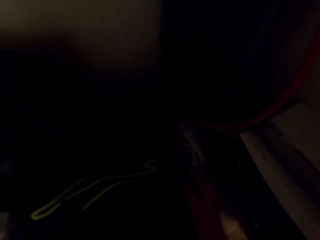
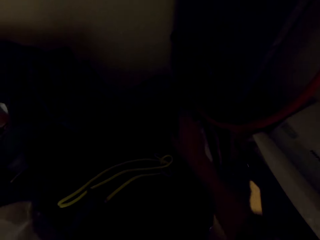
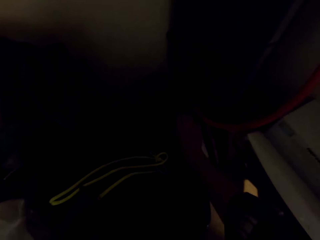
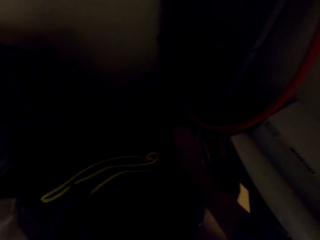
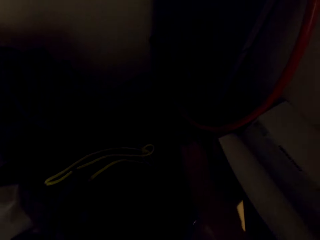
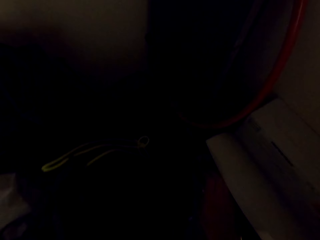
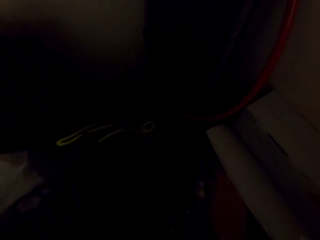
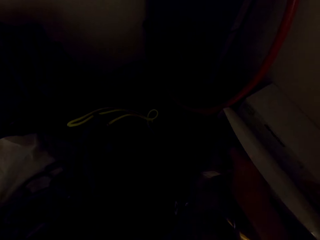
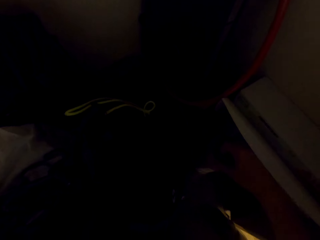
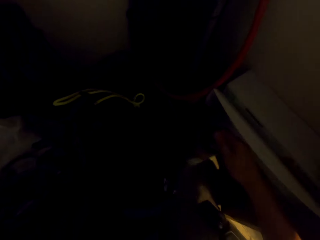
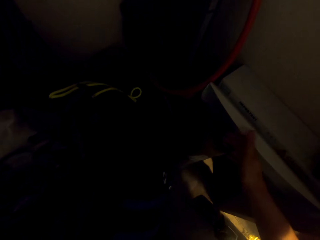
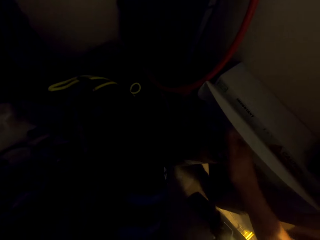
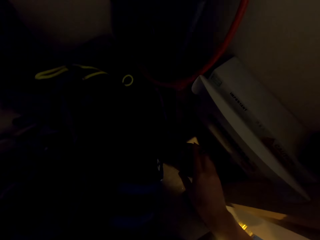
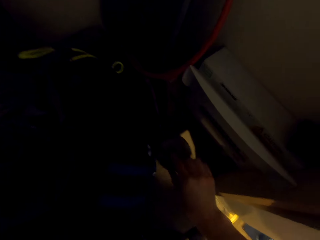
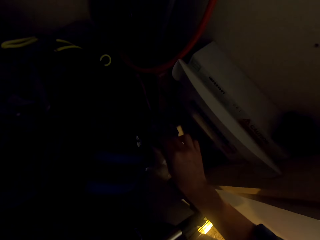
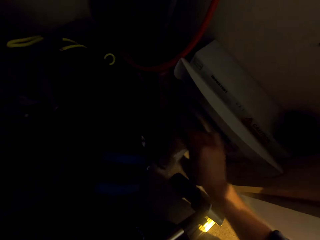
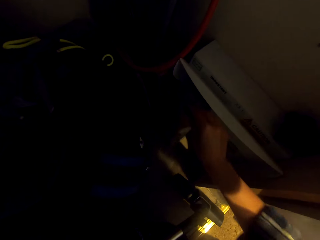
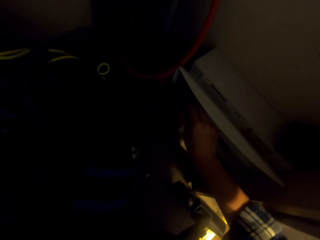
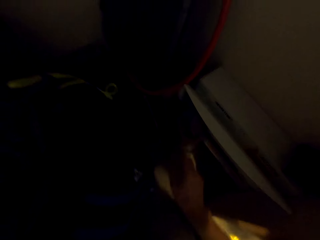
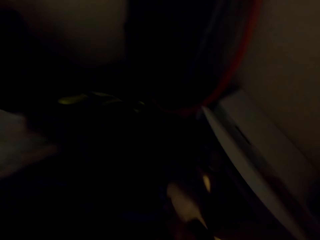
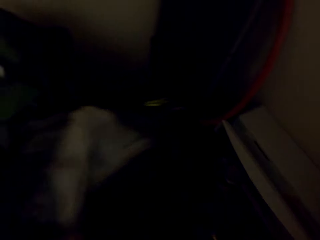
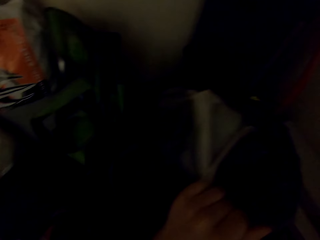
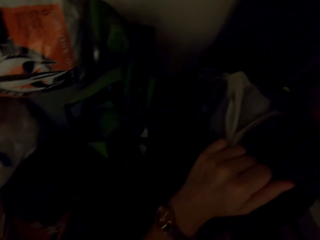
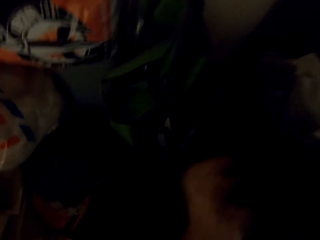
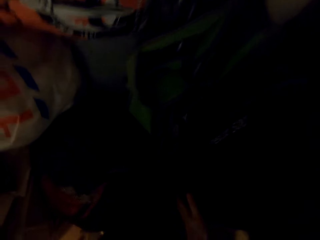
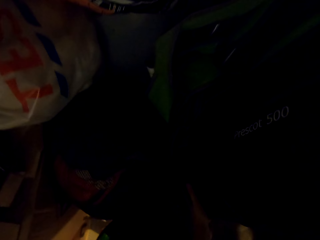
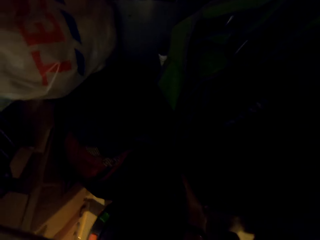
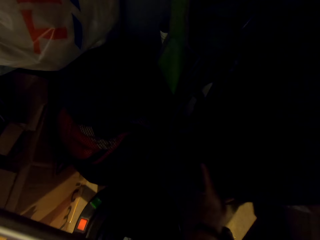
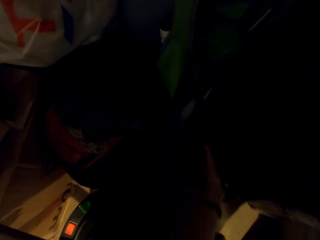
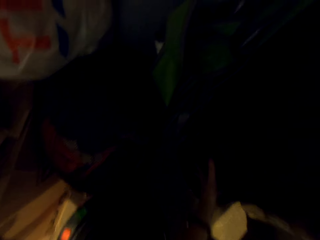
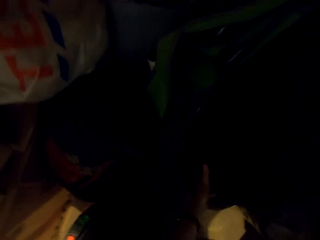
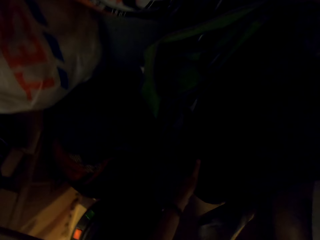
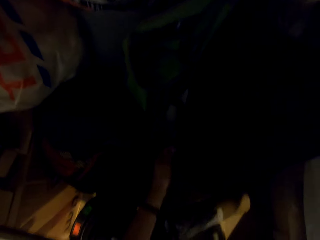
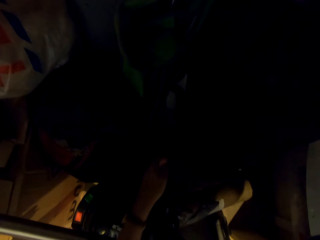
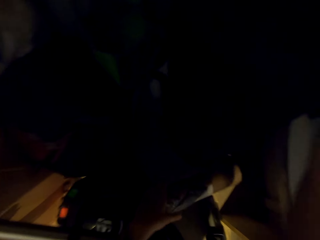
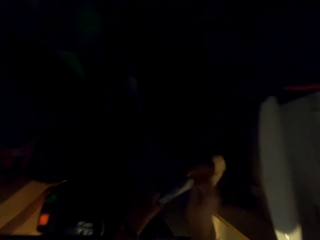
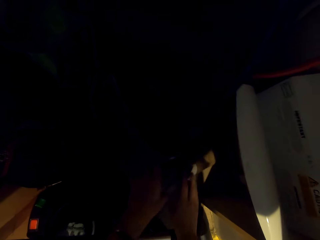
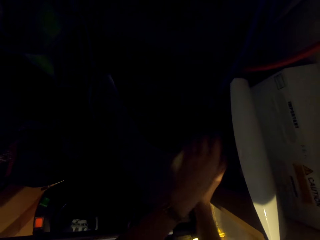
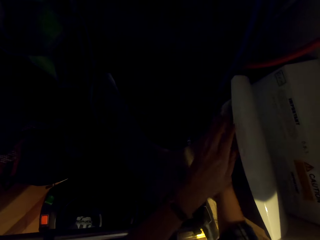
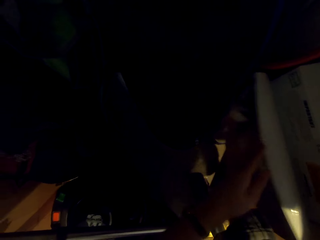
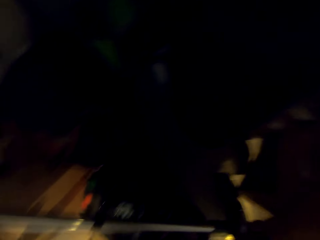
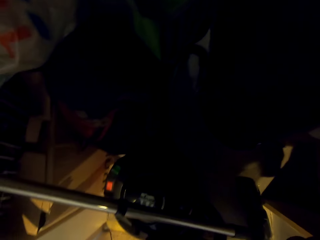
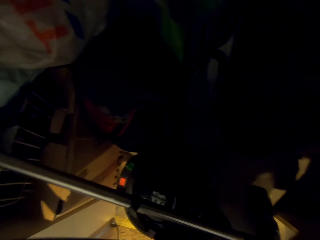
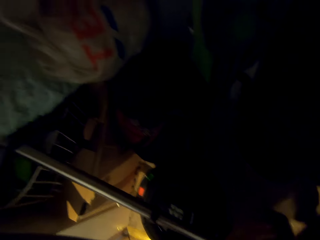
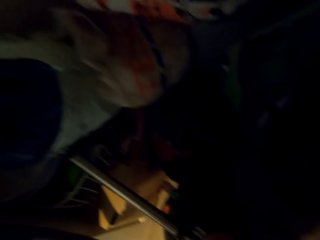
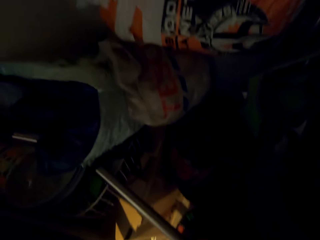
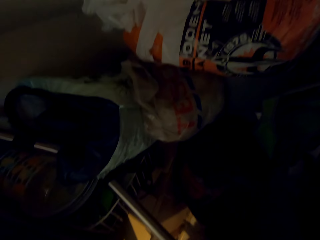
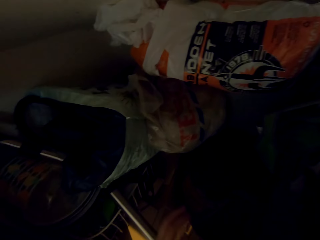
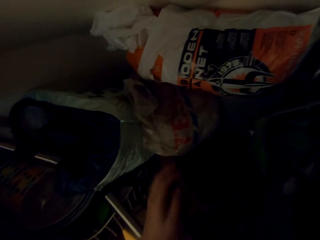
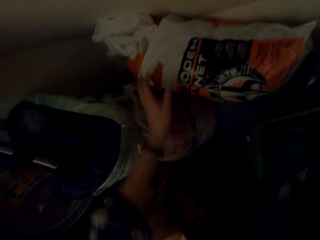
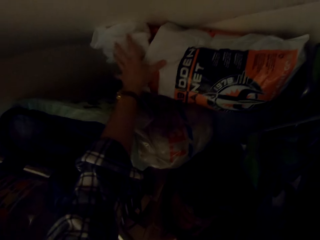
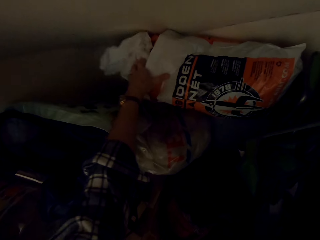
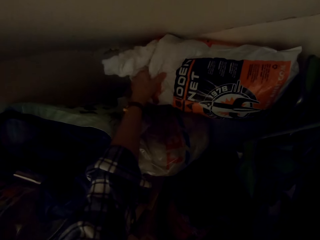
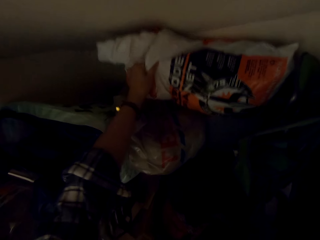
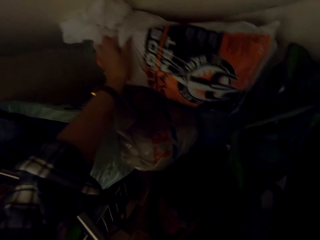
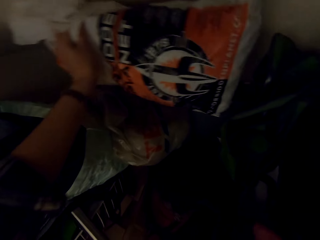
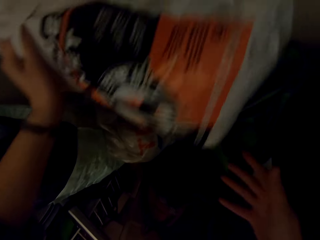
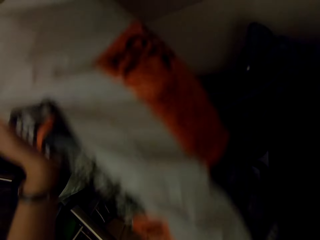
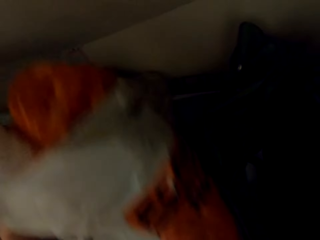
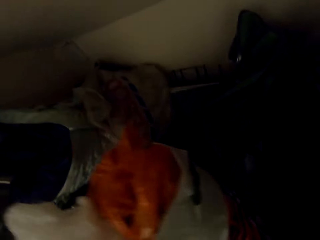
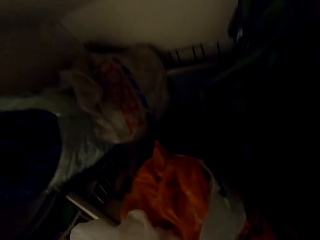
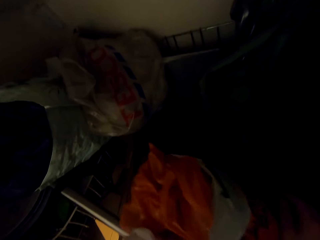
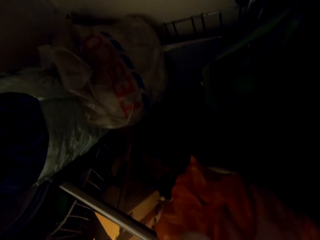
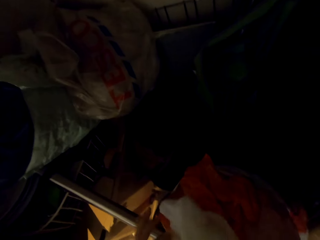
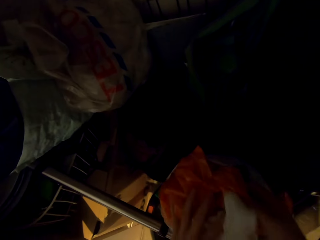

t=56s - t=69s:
The camera wearer holds a bag. They move something. They adjust the bag. They move something. They take the polythene or plastic bags from the drawer. They hold the plastic bags with the other hand.

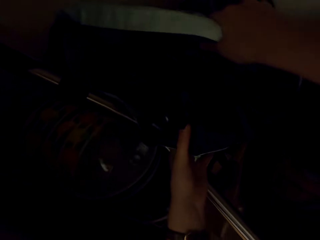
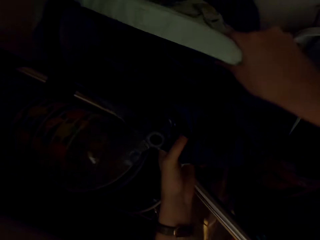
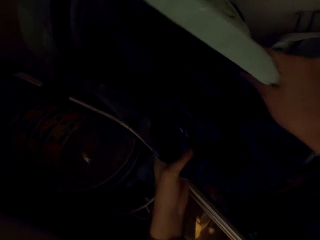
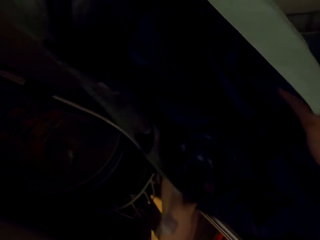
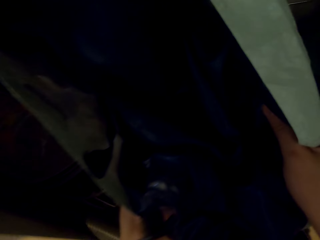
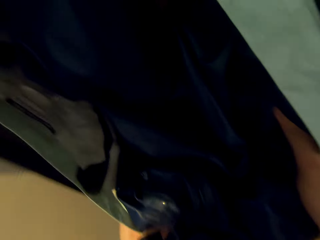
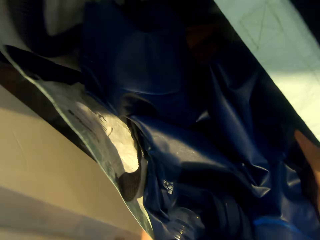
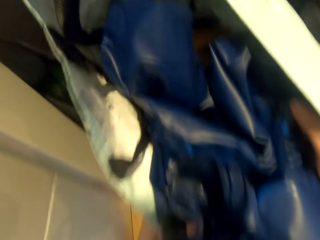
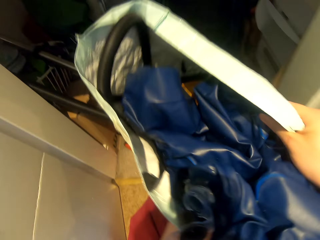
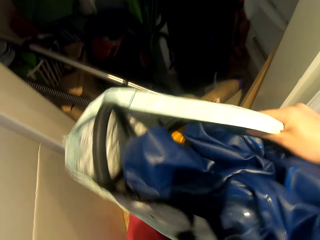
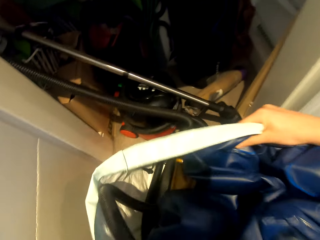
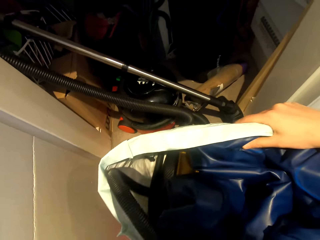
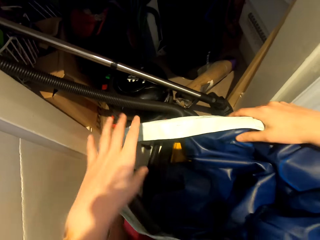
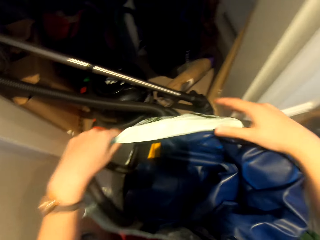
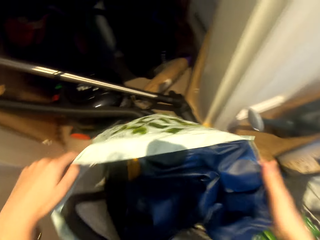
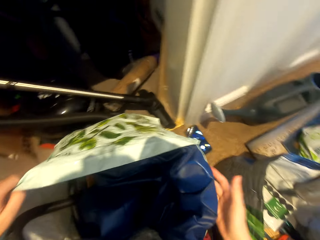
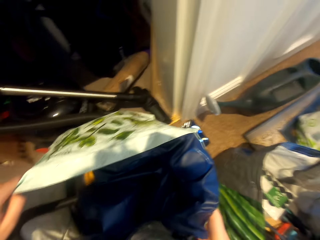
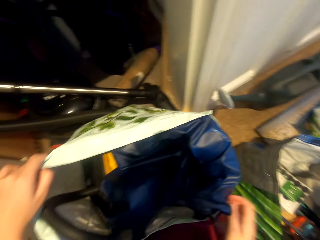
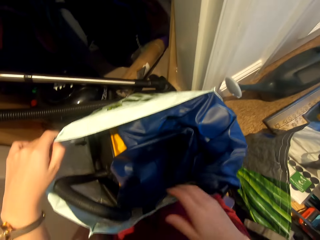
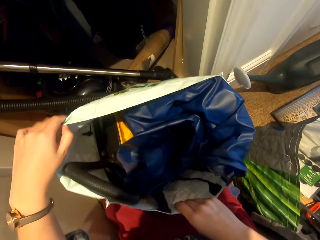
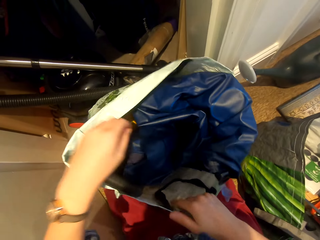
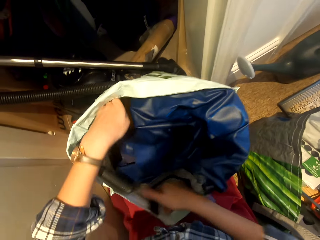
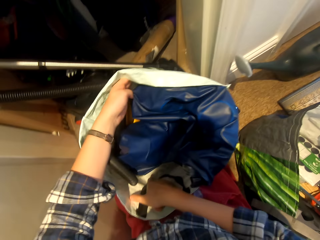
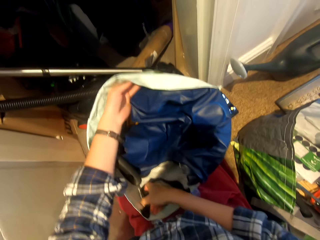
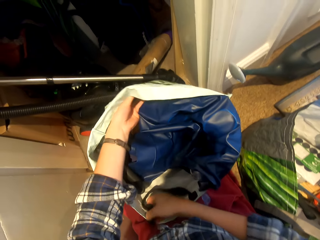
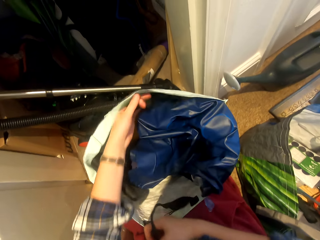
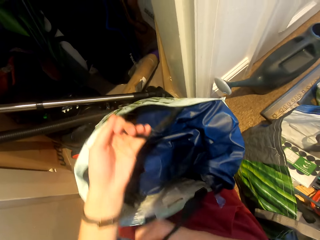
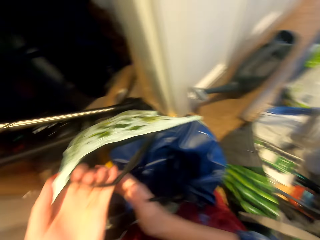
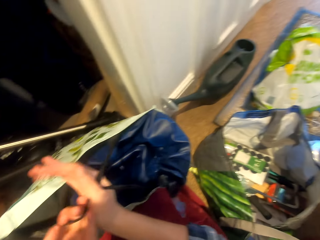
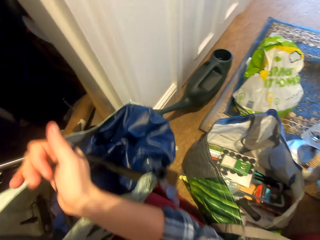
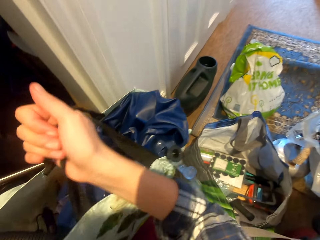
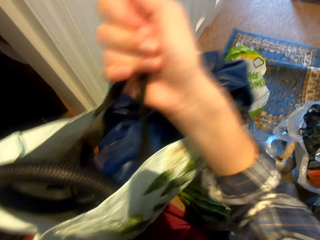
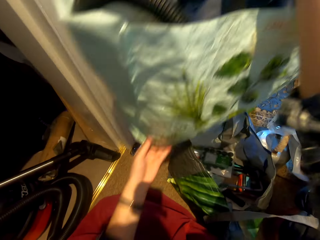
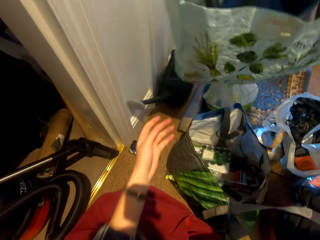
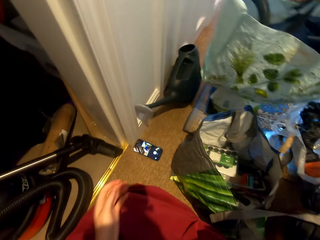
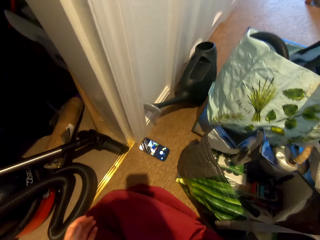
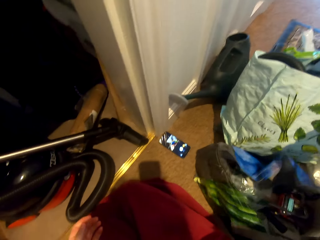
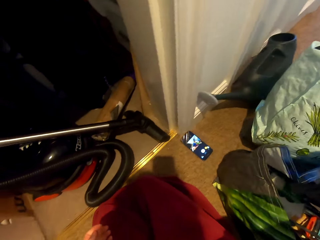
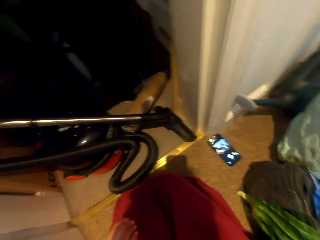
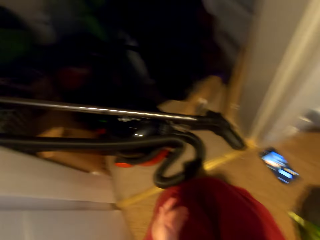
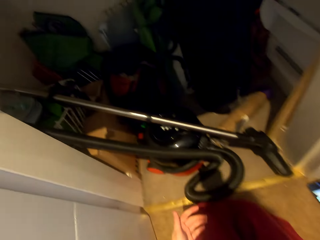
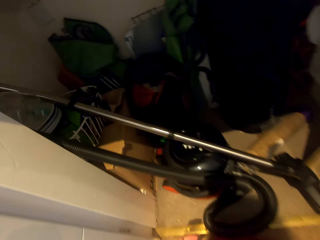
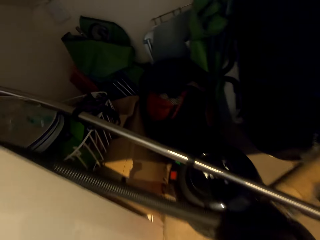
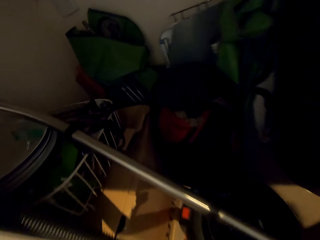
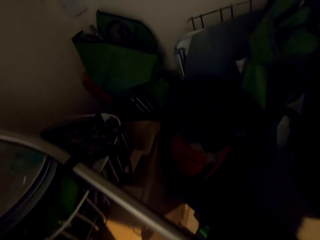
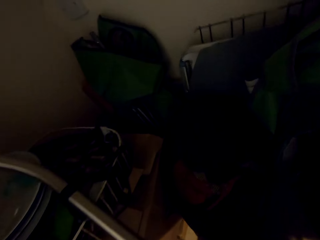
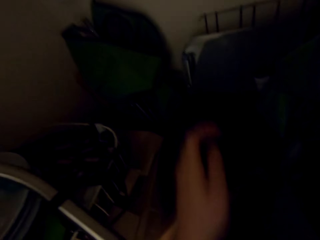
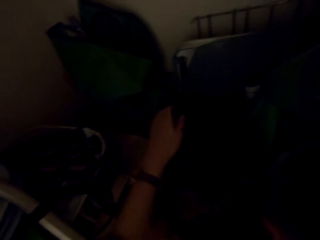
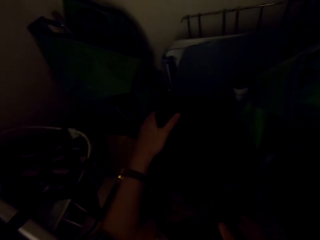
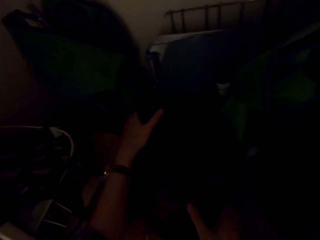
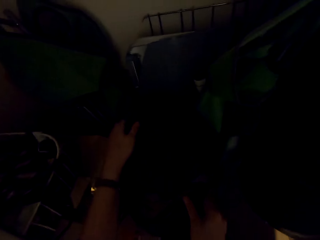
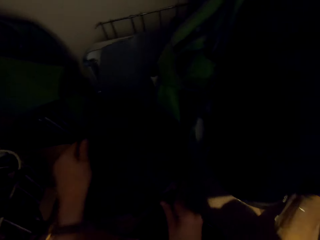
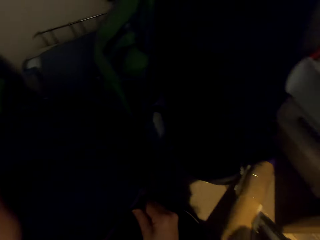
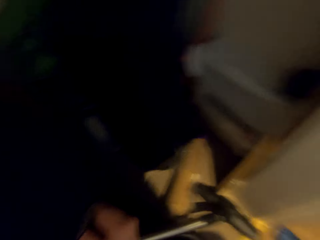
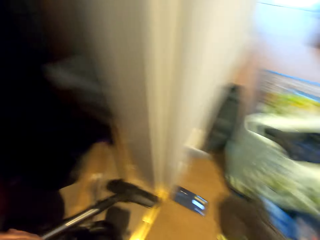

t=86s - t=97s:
The camera wearer carries a bag. They put the bag down. They hold the bag handle. They put the bag on other items. They carry the bag.
